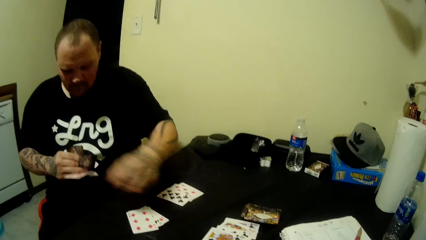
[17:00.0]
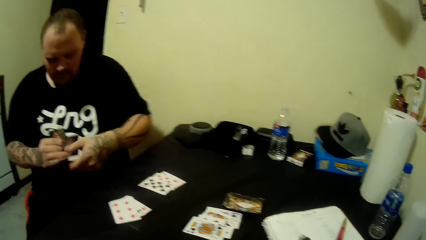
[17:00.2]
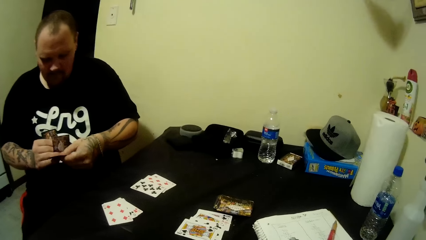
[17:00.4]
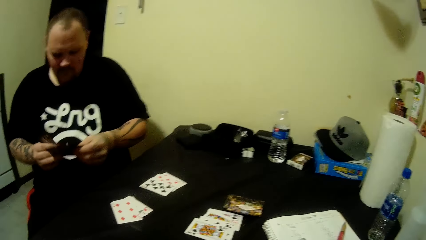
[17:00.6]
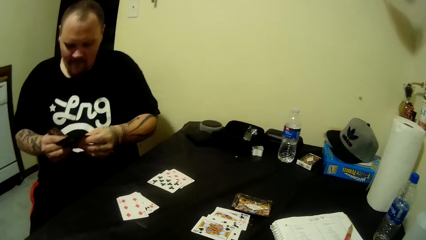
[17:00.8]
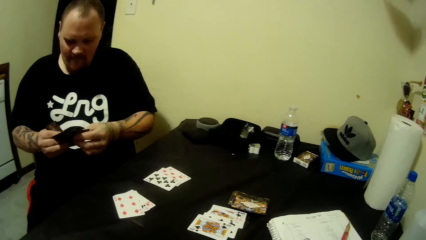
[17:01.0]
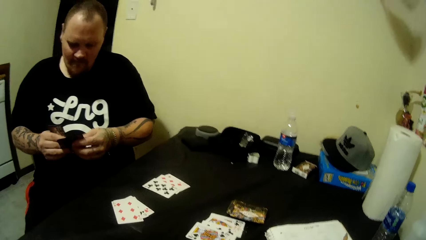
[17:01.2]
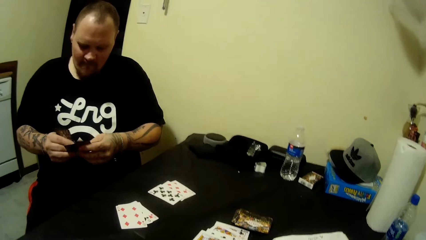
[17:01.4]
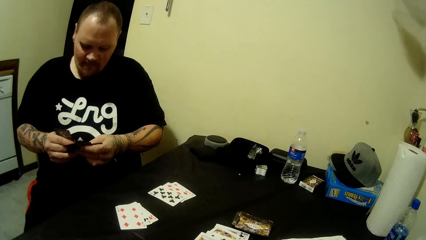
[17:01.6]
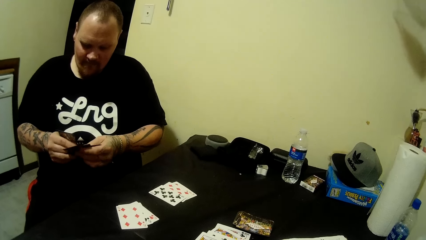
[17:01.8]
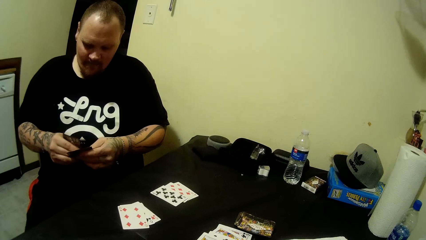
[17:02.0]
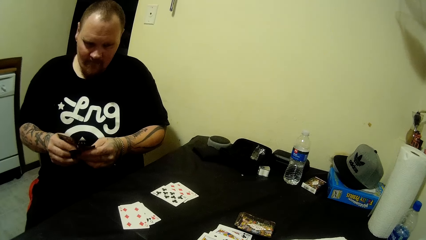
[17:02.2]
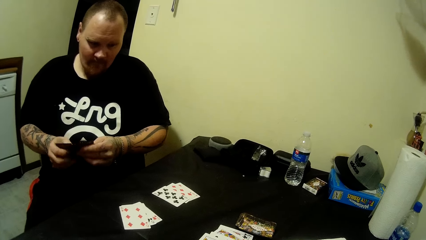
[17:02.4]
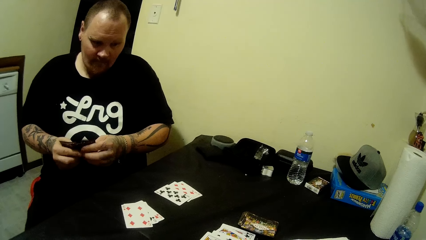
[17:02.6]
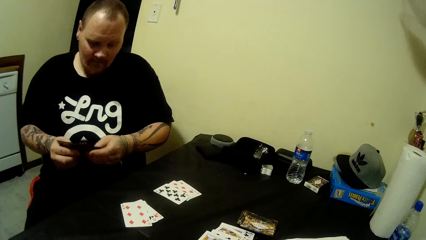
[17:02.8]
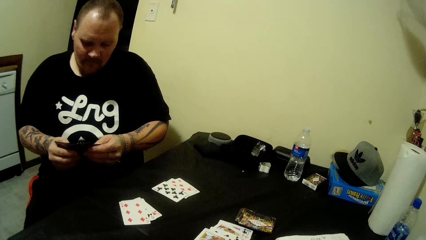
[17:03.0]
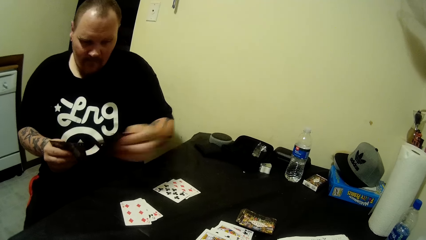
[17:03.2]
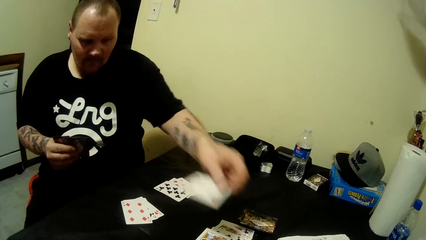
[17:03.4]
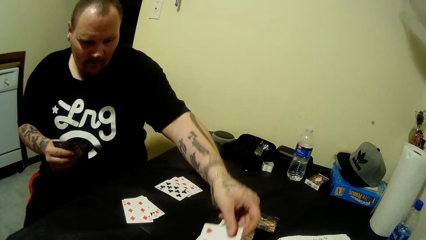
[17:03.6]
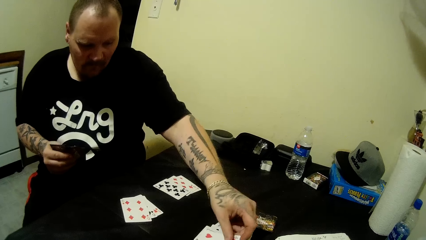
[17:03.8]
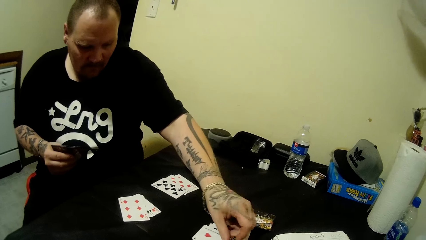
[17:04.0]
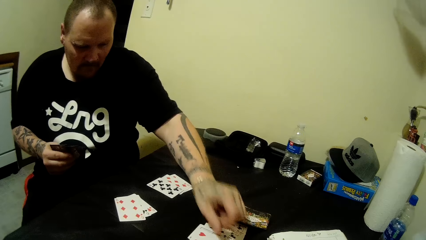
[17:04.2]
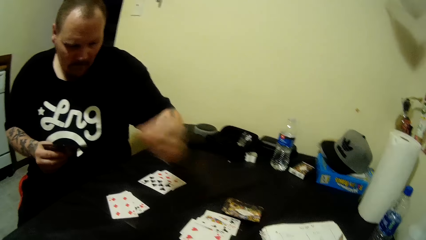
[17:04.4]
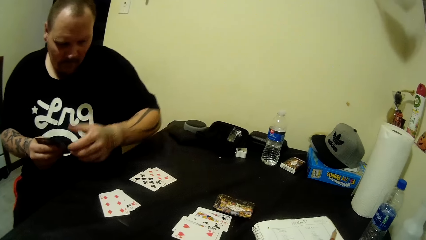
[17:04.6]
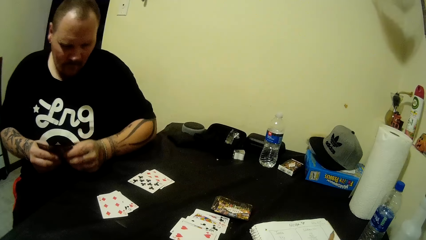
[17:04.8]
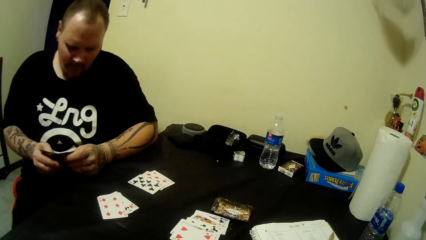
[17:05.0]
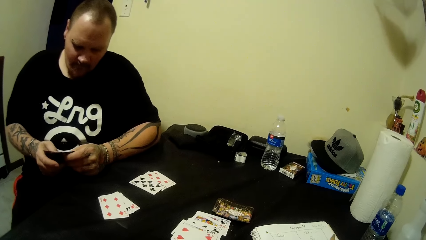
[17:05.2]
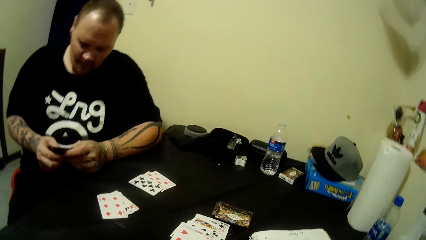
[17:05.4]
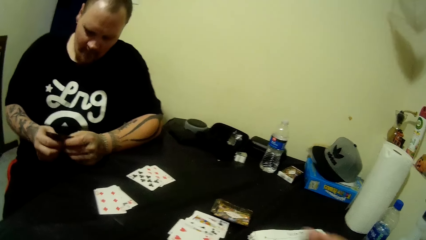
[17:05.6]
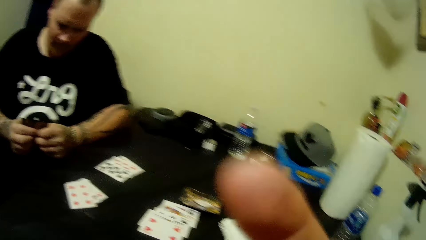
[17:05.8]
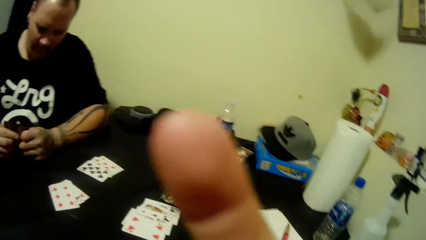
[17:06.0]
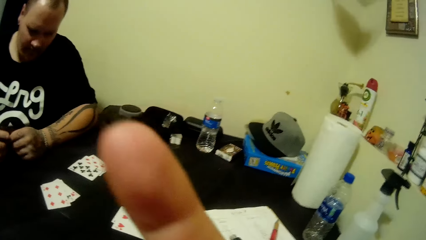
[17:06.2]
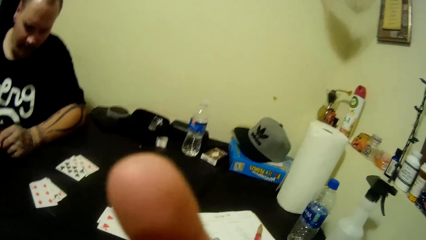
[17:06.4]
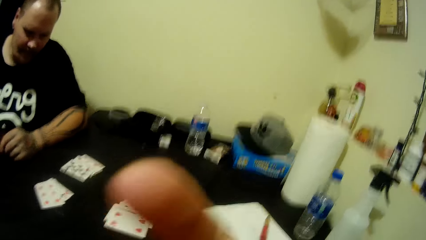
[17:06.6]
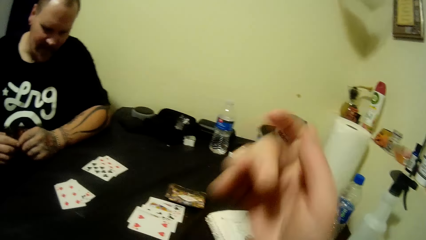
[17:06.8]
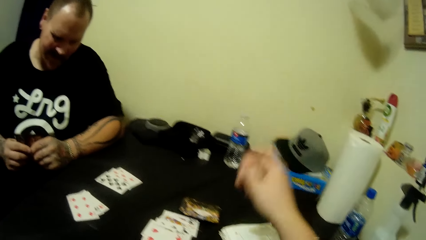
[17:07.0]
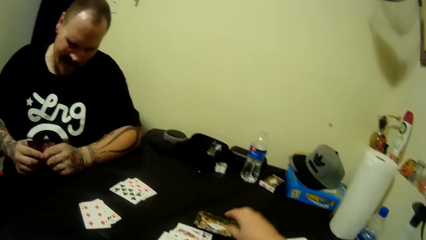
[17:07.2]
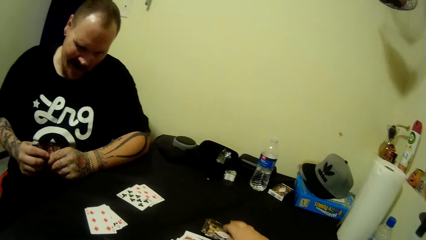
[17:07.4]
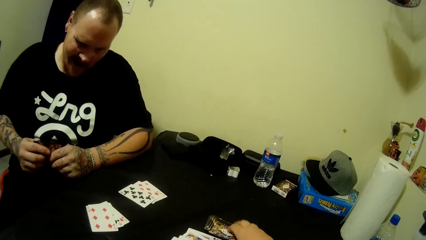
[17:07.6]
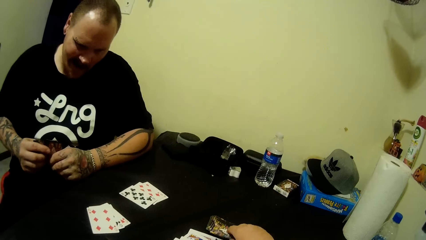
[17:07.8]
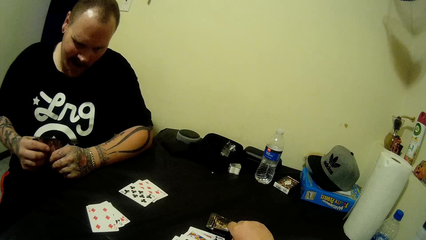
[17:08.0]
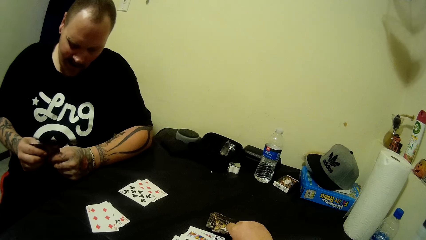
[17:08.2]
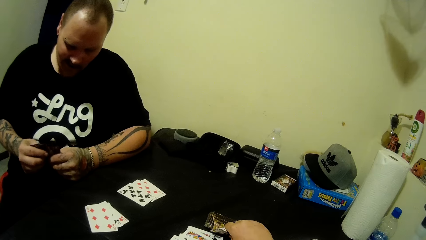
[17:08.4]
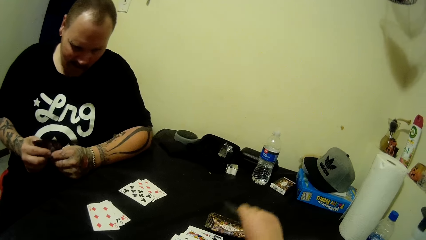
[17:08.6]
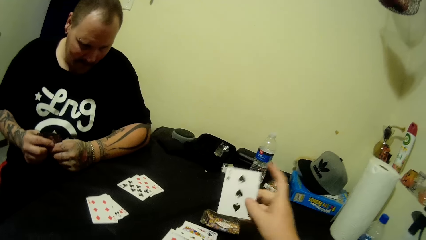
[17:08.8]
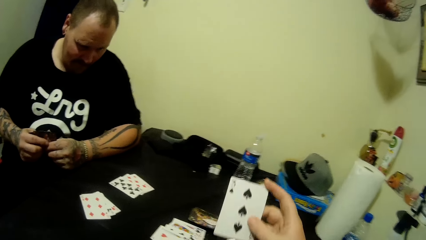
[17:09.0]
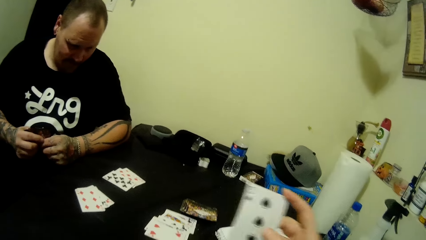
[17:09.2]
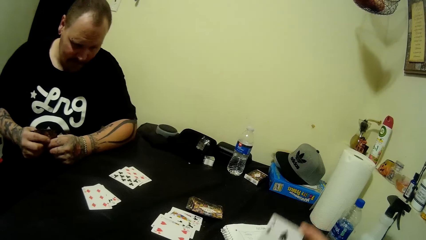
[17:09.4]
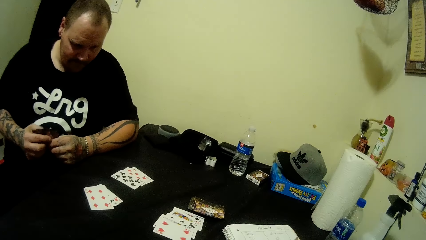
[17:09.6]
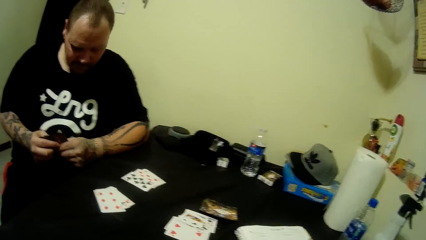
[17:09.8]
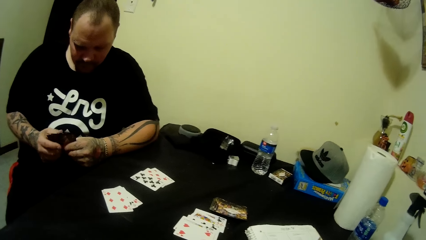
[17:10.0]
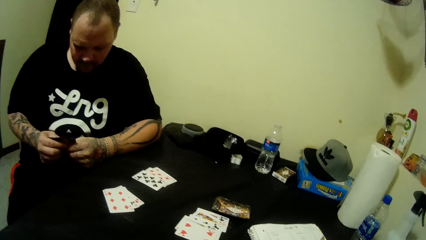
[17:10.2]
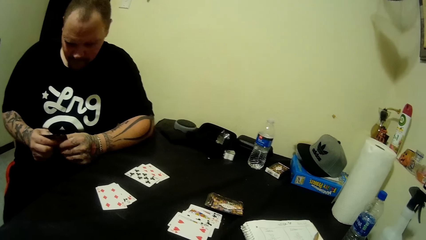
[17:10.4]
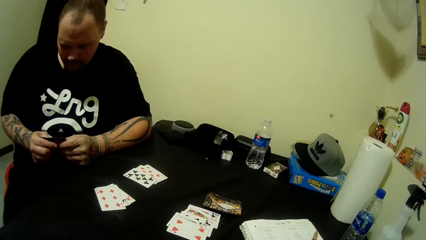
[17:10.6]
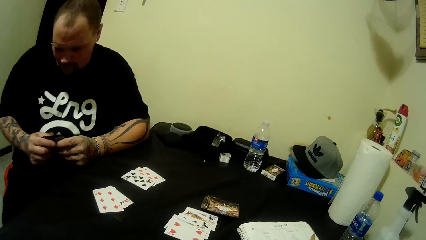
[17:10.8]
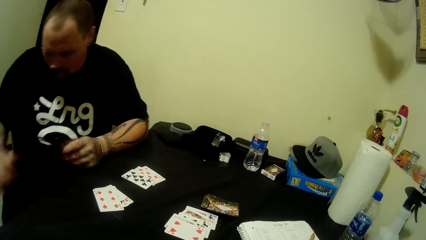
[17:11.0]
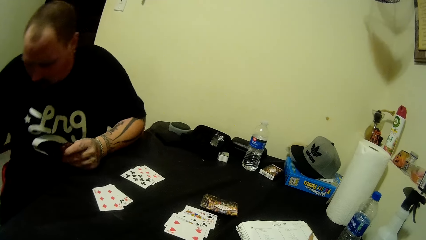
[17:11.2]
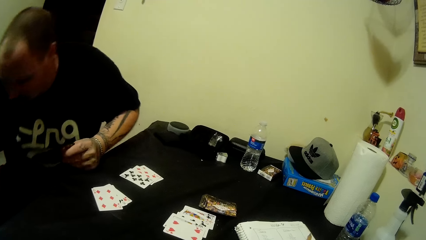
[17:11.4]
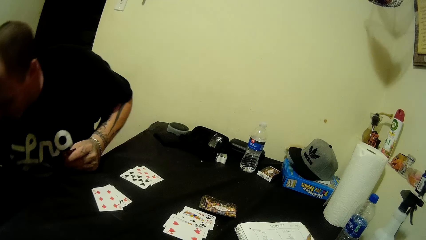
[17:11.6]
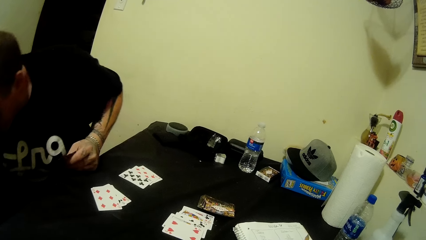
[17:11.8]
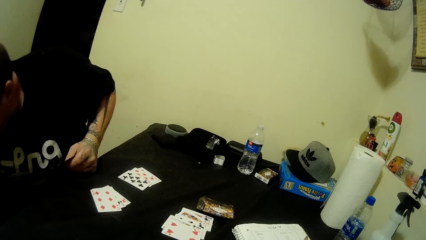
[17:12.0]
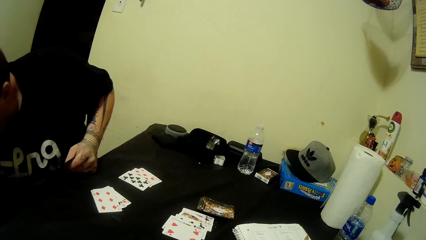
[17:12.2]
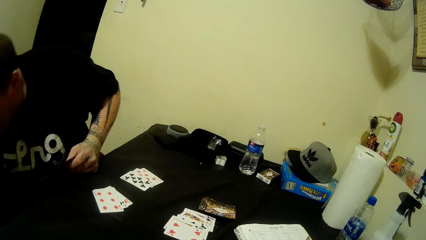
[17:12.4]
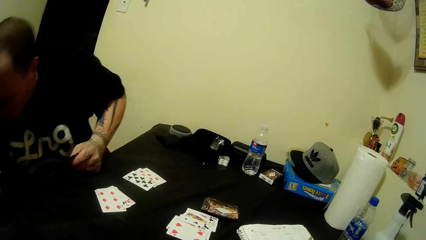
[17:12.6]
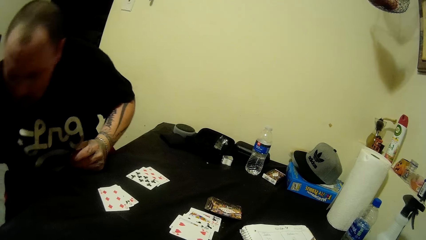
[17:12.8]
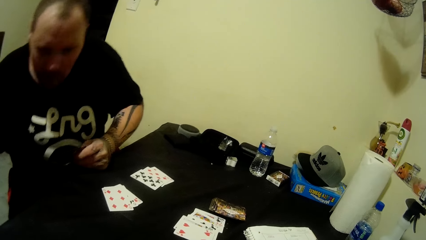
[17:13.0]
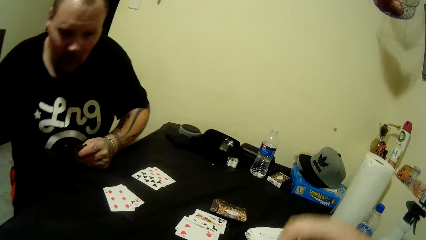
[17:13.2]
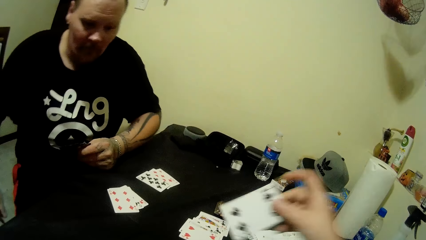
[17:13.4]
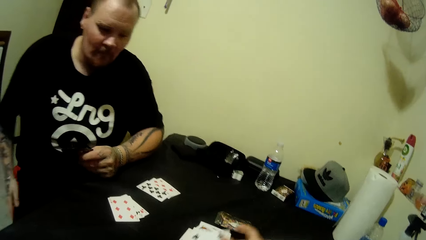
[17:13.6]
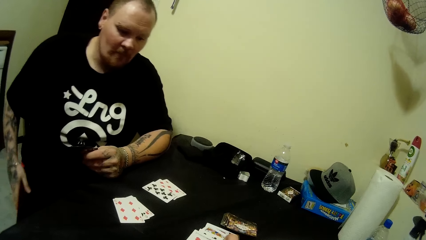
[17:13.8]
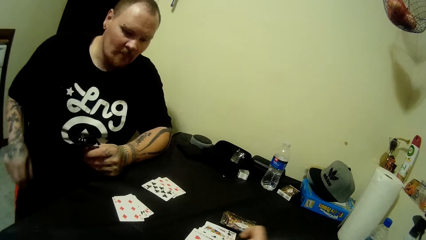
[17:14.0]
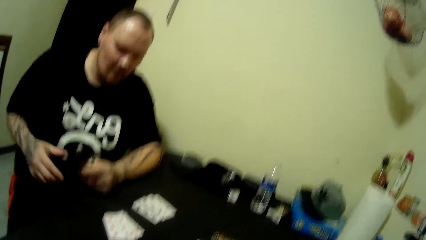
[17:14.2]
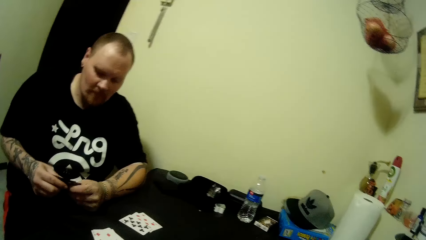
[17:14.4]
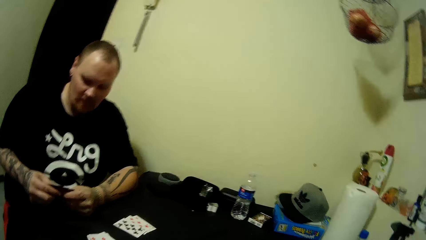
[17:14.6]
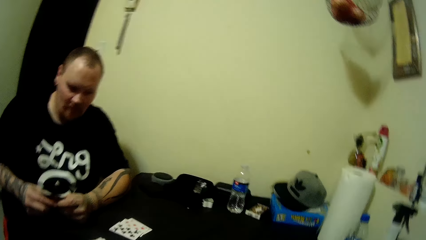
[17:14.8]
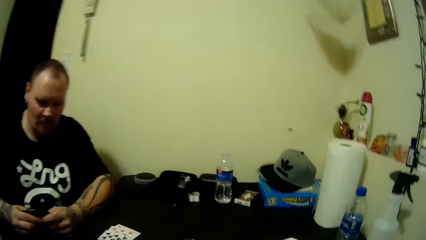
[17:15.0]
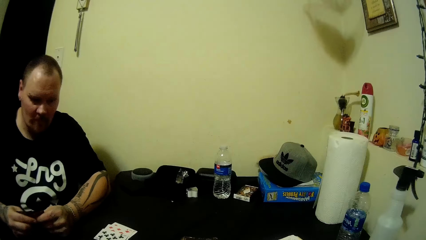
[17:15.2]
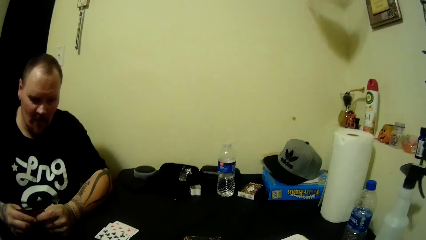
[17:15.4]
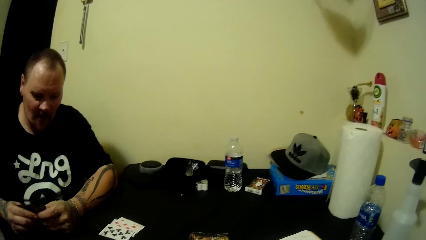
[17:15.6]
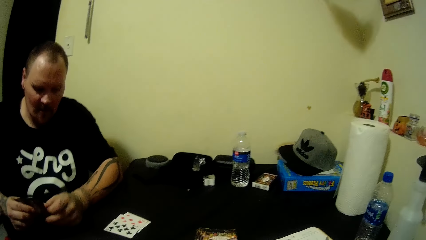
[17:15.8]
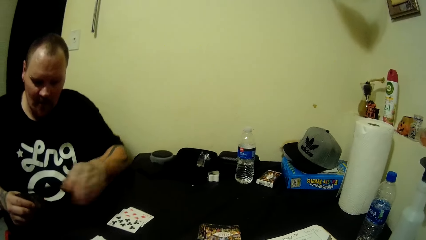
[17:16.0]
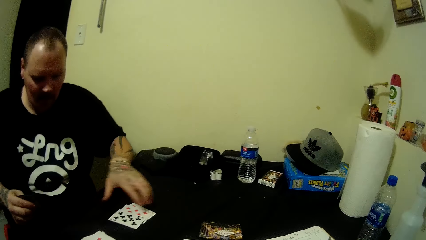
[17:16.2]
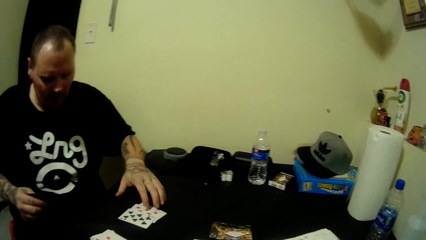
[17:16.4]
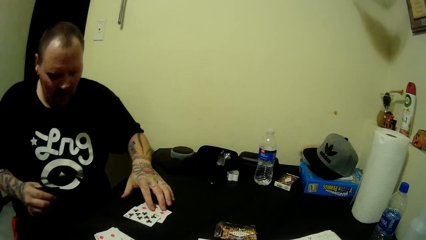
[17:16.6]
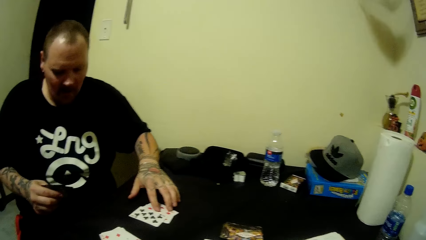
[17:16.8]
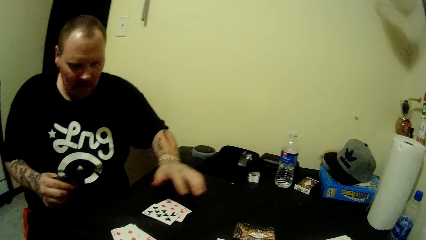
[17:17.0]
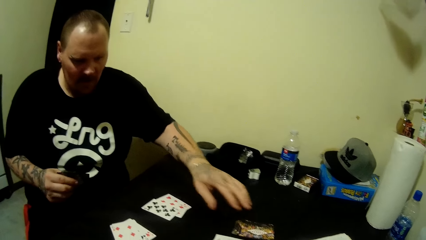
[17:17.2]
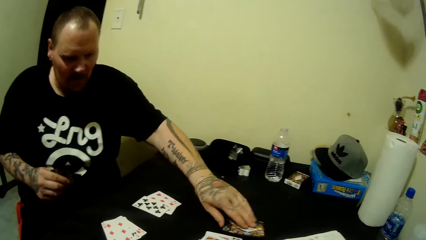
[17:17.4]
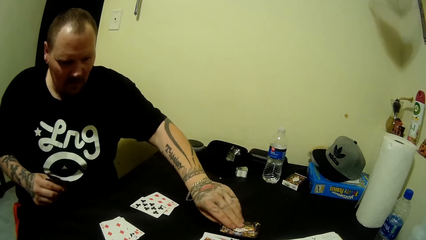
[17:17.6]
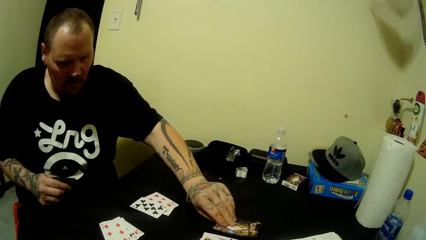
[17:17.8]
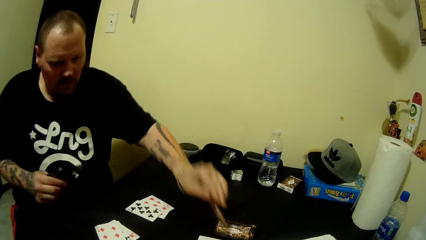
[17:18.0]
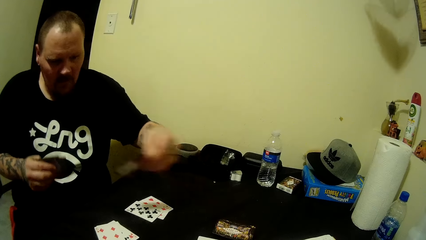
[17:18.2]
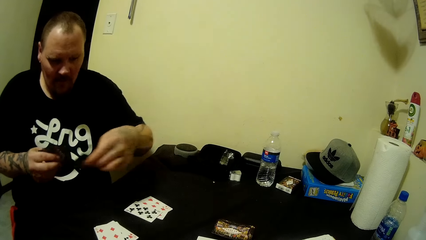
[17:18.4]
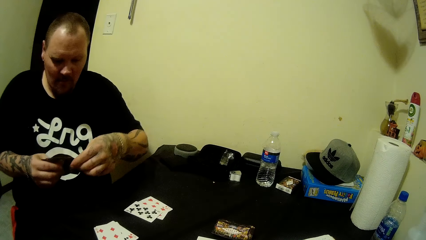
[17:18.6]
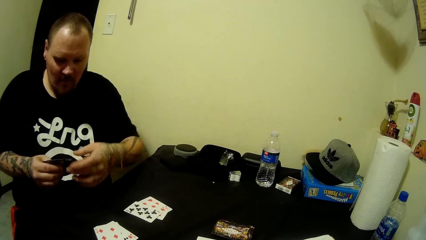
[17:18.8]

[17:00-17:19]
The camera wearer touches the camera with her finger. She picks up a card from the table with her right hand. A man leans down. The camera wearer drops the card on the table with her right hand. The man picks up a card from the table with his left hand.
